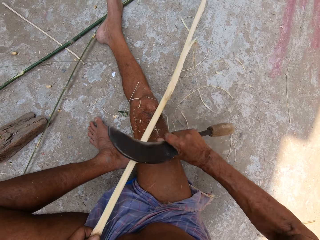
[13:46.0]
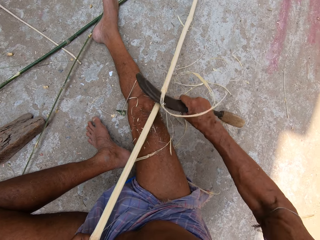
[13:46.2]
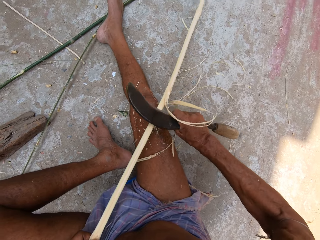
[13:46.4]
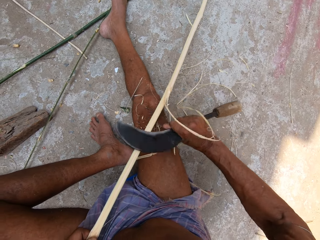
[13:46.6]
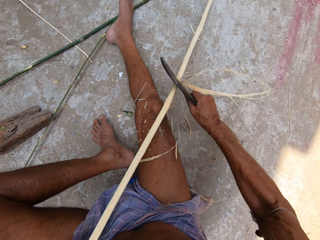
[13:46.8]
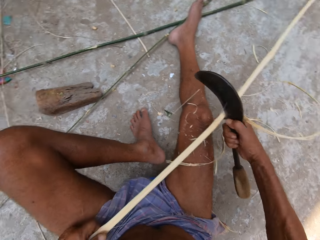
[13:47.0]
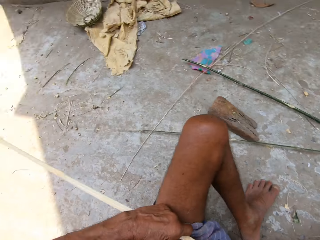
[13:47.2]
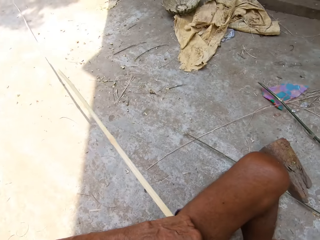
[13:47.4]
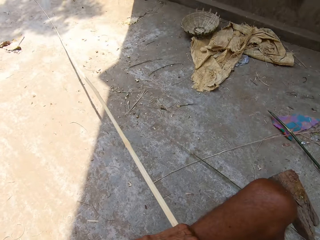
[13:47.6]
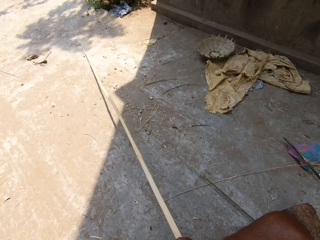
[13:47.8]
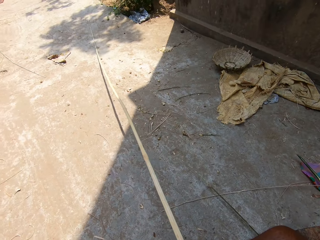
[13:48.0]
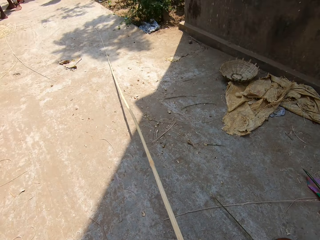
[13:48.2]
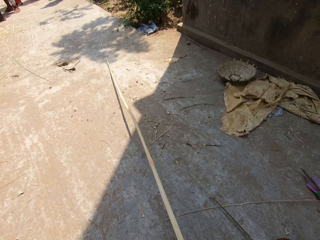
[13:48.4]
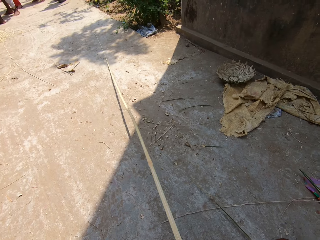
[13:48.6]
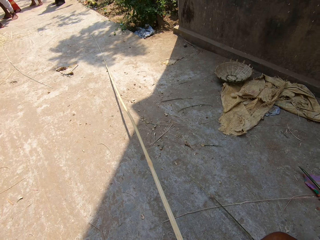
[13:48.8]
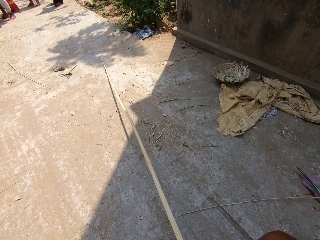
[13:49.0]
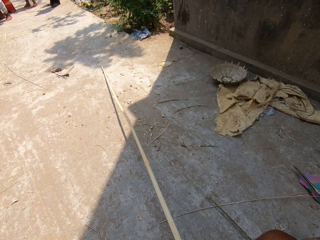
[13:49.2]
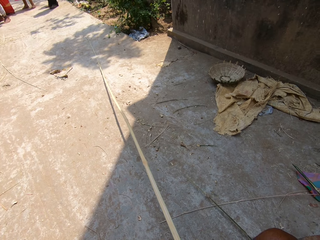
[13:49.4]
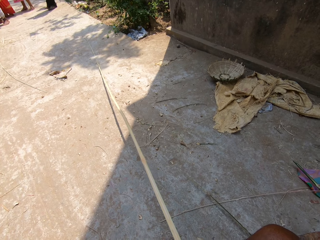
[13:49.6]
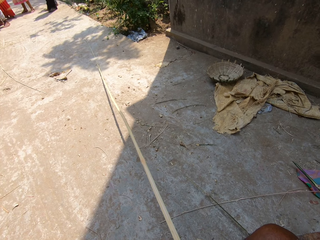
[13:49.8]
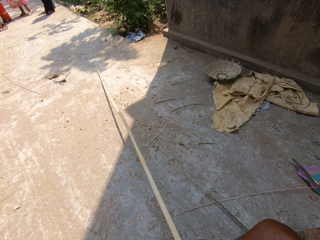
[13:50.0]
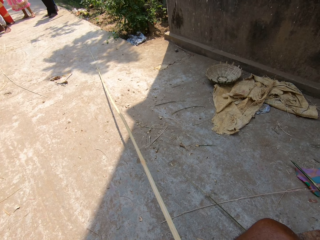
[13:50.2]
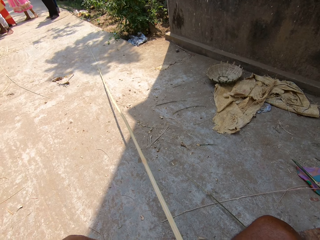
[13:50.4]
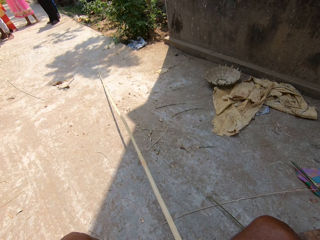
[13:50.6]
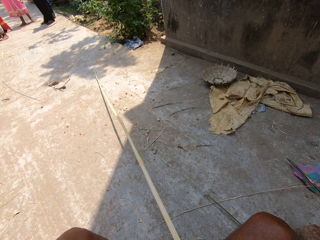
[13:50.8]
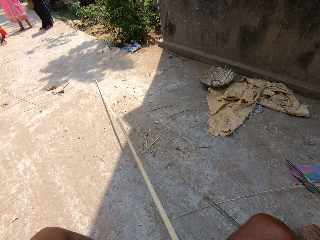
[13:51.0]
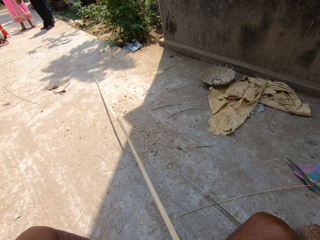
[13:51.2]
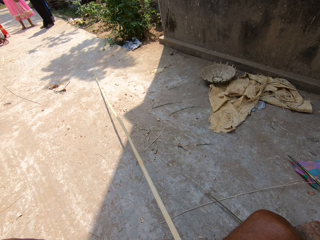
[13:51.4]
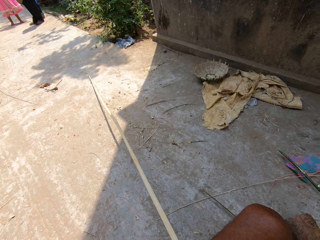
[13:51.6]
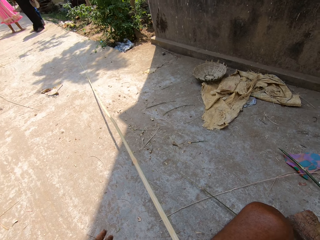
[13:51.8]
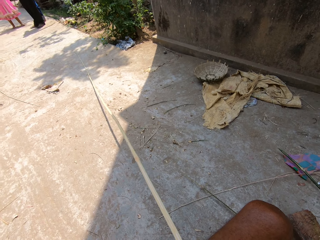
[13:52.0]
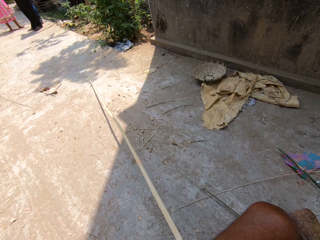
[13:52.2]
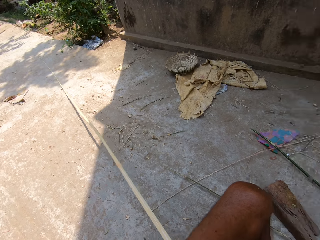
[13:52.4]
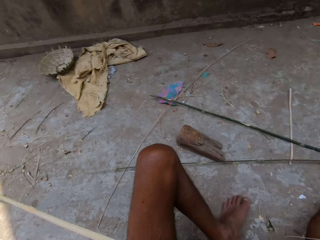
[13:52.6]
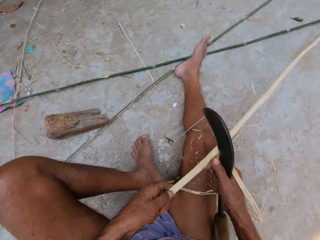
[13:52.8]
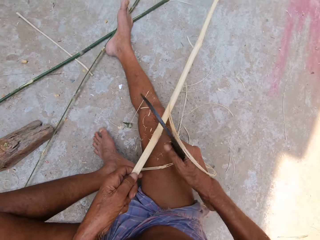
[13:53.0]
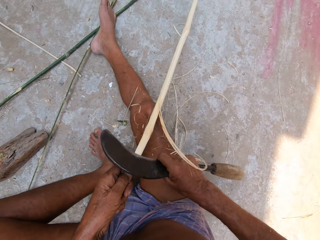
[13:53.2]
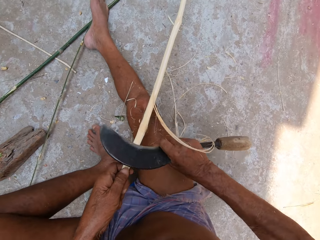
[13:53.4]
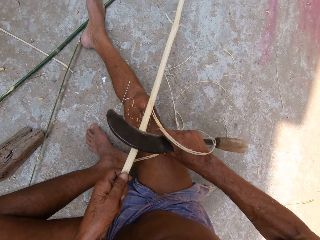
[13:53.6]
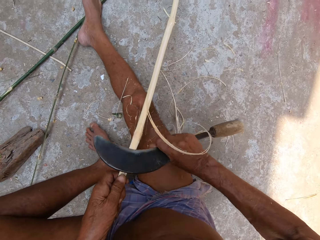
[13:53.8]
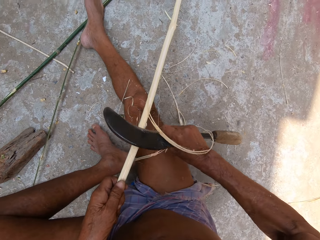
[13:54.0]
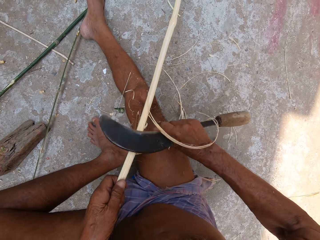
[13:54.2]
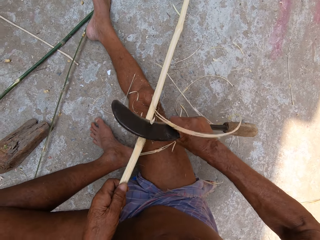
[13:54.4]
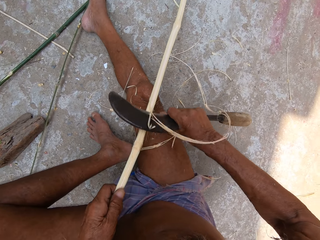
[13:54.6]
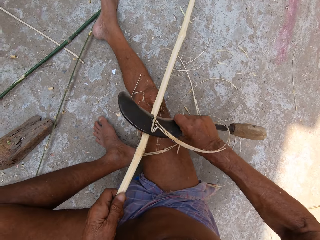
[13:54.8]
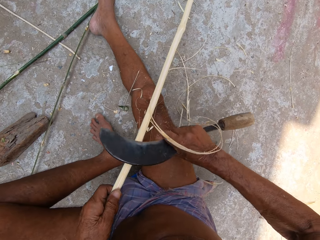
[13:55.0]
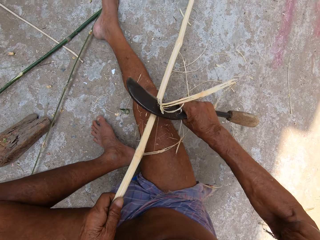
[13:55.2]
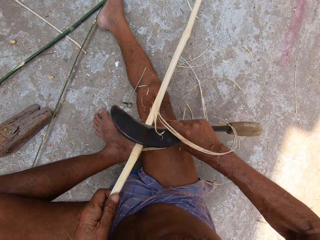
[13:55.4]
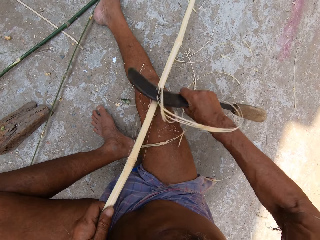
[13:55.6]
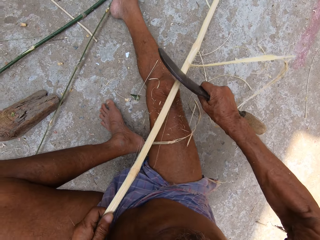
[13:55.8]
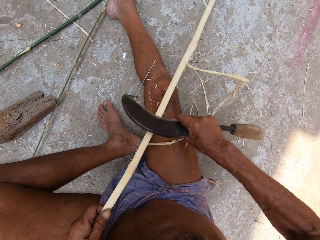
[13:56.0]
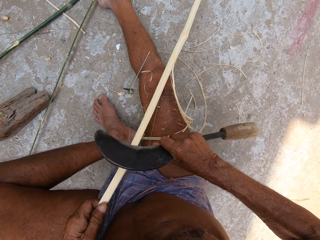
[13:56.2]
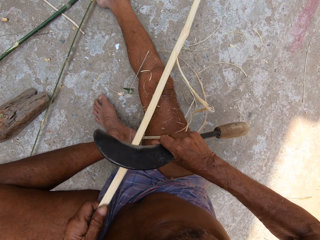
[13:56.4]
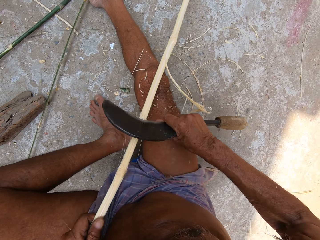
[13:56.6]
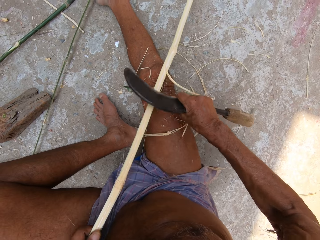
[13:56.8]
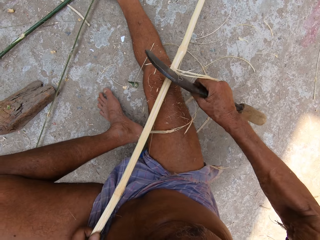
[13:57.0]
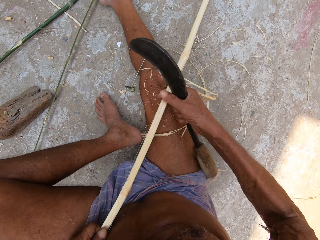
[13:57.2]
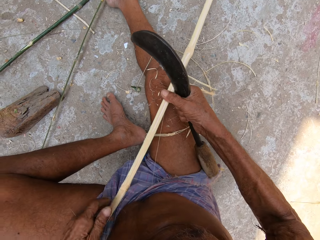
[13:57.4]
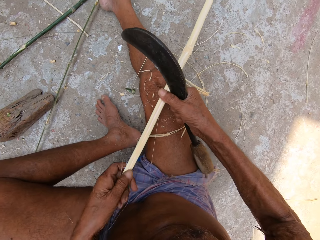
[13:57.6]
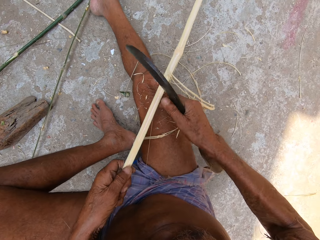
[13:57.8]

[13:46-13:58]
The camera wearer looks around. He scrapes the stick with the hand sickle in his right hand.

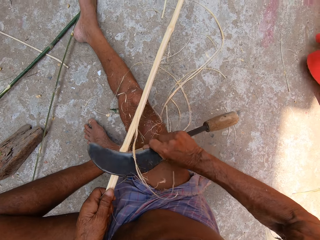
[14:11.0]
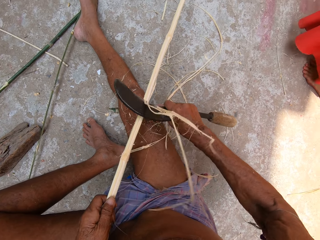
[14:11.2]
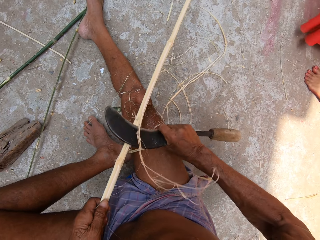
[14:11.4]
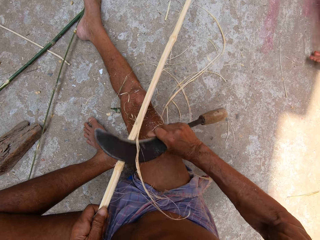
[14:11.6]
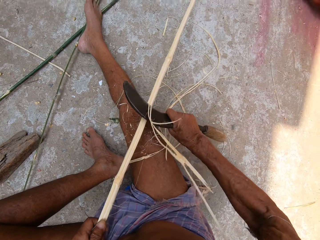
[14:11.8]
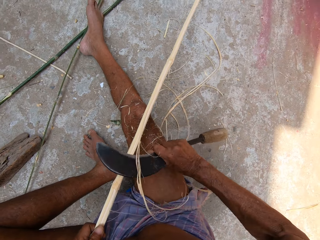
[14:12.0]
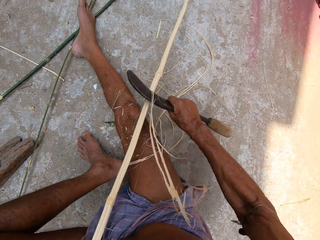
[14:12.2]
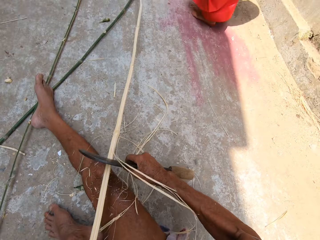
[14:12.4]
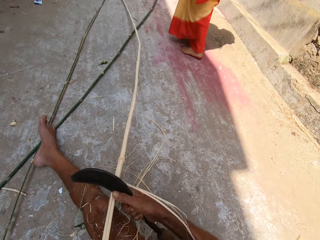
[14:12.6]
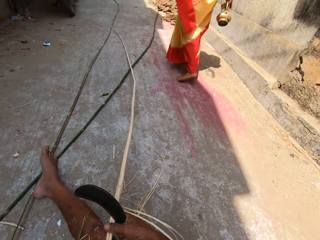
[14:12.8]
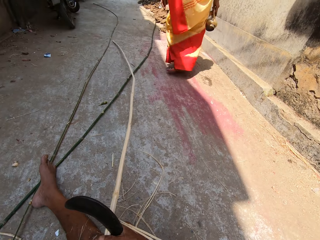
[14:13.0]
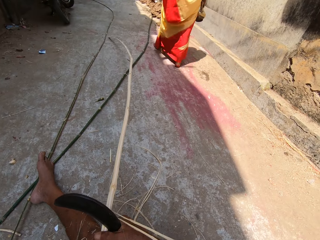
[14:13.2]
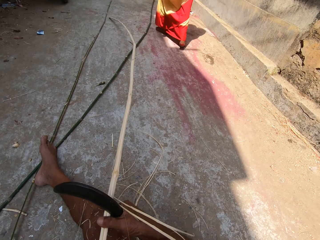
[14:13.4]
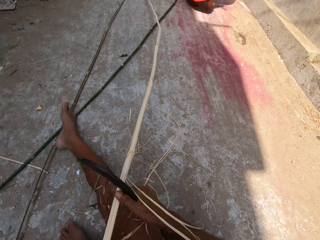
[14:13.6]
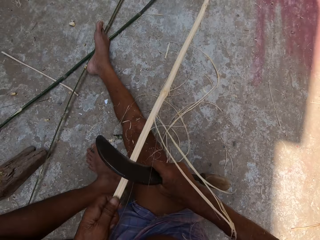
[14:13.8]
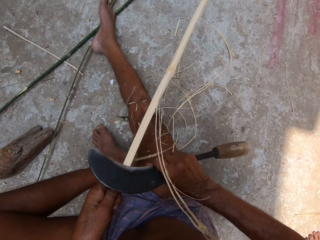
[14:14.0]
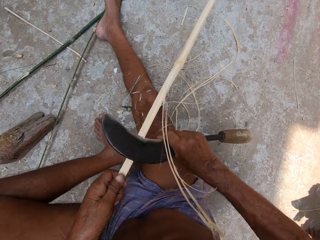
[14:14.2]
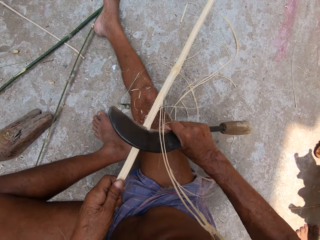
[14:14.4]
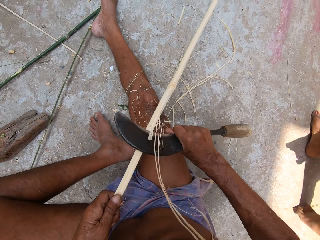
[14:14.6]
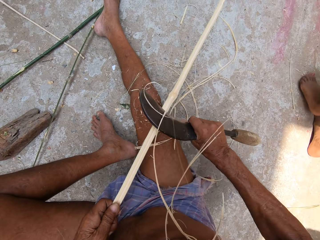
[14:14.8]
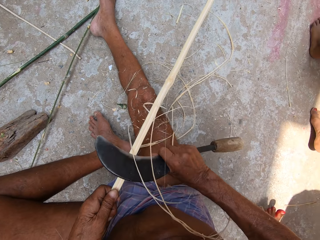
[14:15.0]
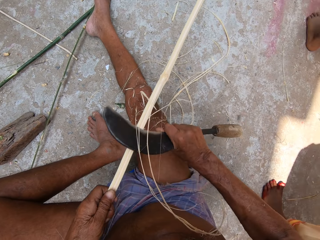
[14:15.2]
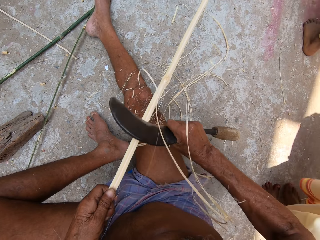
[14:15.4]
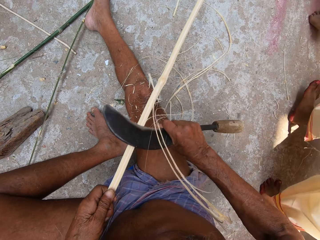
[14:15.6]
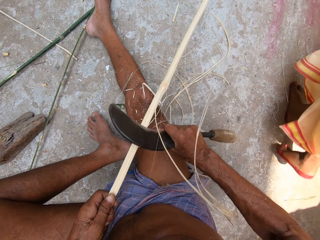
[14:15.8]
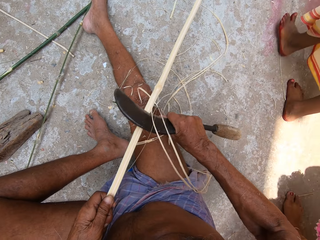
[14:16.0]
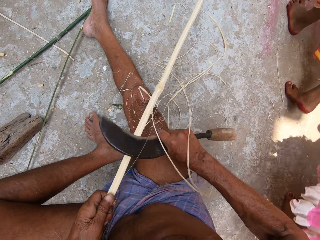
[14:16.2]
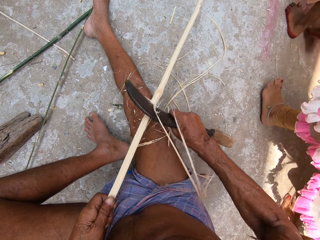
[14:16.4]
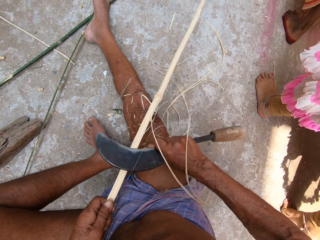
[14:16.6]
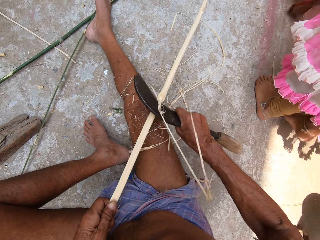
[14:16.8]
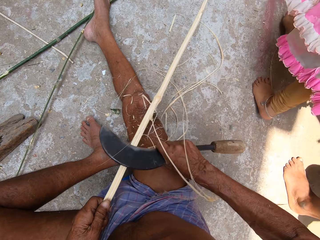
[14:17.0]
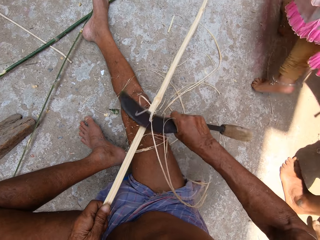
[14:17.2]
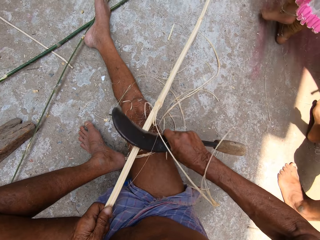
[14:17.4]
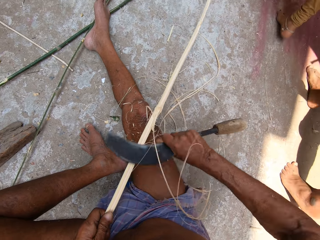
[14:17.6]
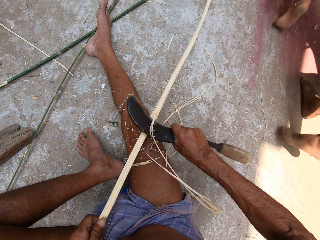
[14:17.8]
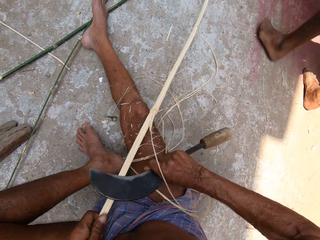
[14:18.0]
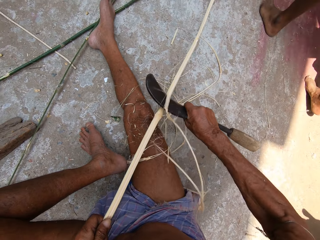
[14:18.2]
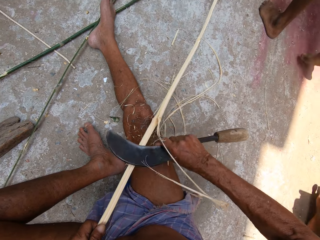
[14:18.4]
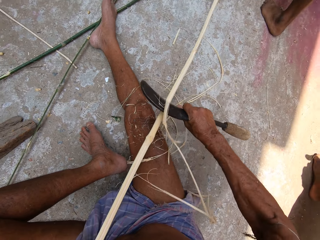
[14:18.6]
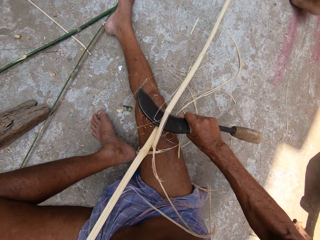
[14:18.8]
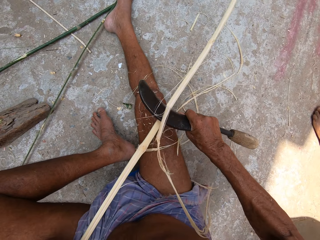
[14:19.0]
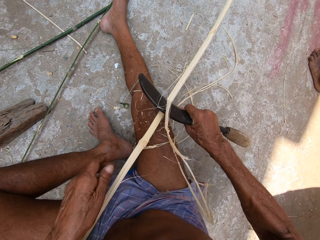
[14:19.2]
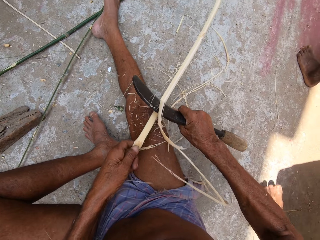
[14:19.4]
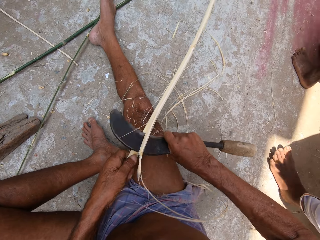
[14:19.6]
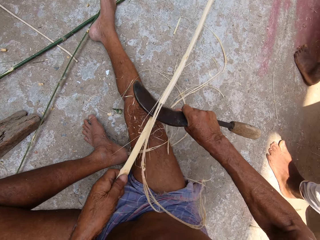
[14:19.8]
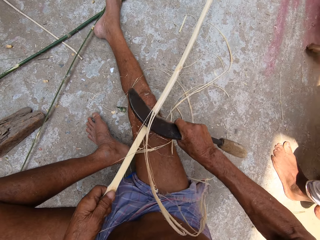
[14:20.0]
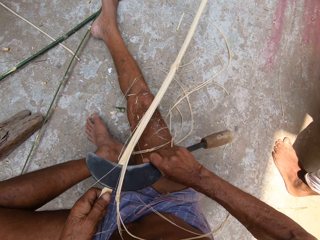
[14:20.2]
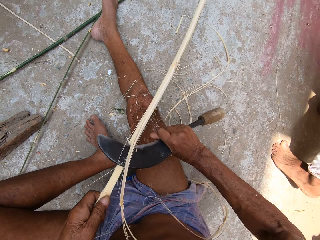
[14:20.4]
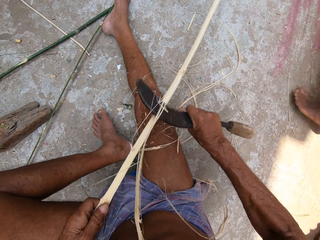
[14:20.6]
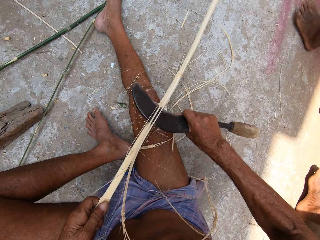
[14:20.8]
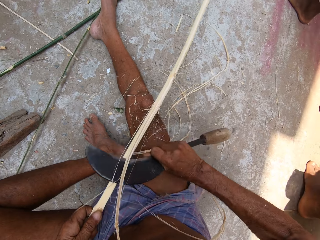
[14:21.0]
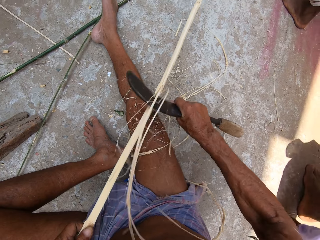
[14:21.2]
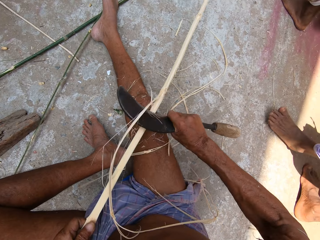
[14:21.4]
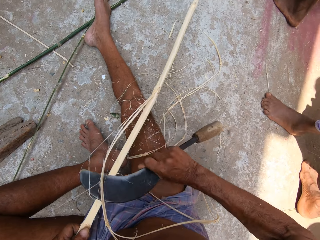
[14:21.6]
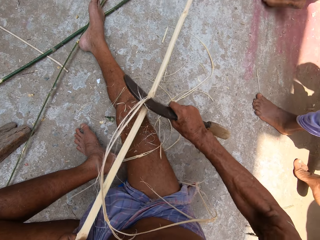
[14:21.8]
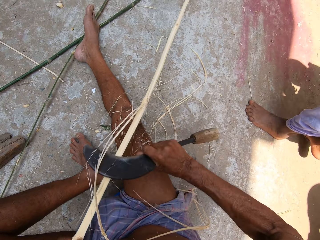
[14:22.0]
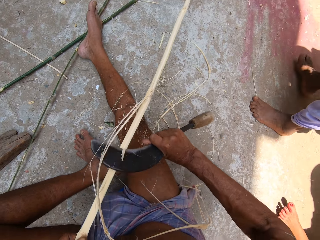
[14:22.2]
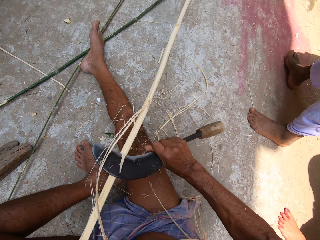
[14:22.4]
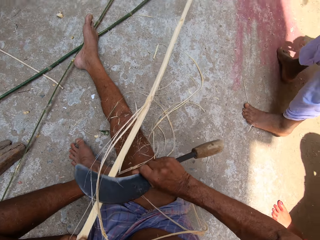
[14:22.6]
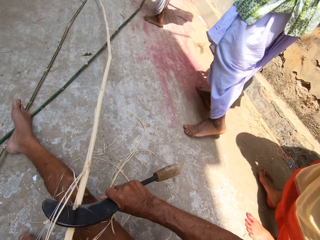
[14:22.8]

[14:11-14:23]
A woman walks past the camera wearer. The camera wearer looks around. He scrapes the stick with the hand sickle in his right hand. A group of people walk past the camera wearer. The camera wearer scrapes the stick with the hand sickle in his right hand.
